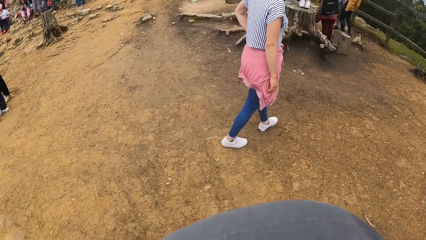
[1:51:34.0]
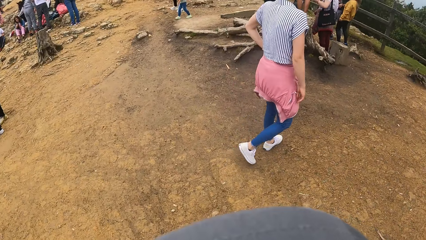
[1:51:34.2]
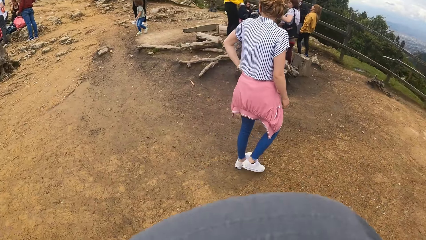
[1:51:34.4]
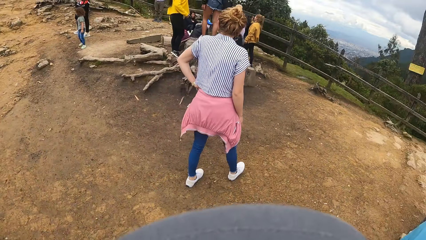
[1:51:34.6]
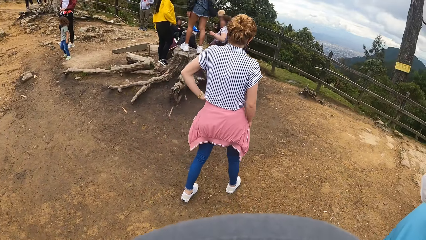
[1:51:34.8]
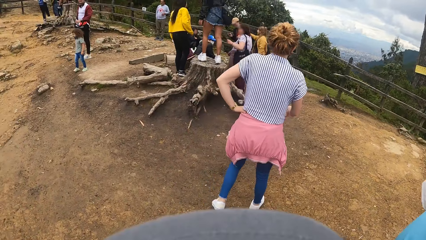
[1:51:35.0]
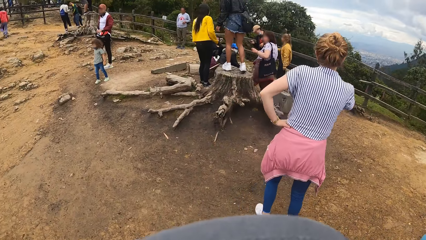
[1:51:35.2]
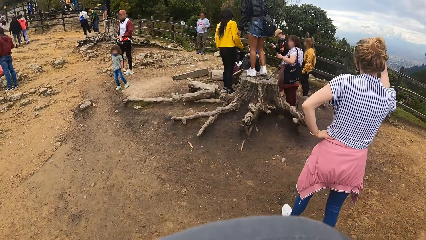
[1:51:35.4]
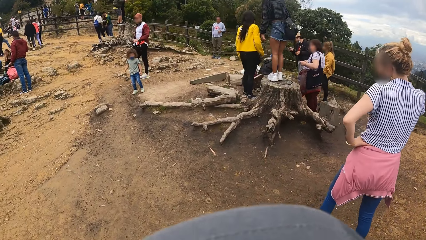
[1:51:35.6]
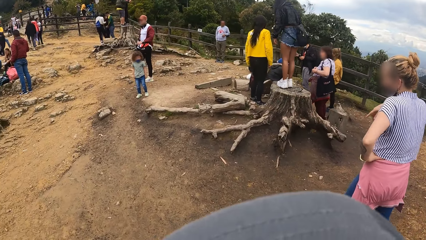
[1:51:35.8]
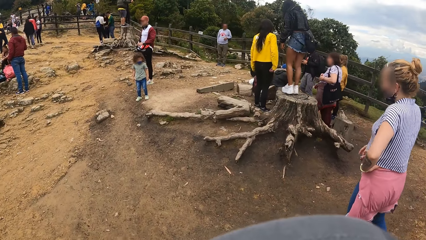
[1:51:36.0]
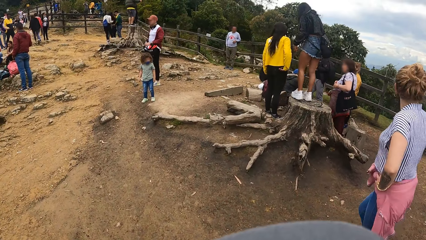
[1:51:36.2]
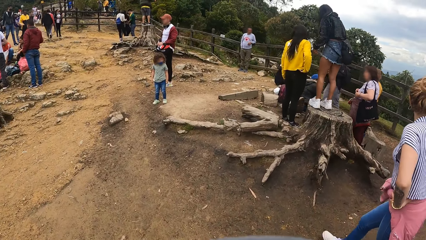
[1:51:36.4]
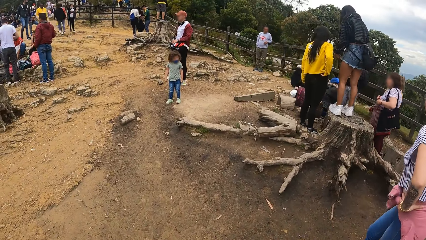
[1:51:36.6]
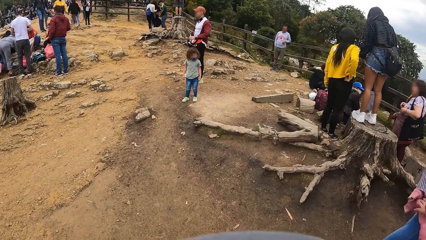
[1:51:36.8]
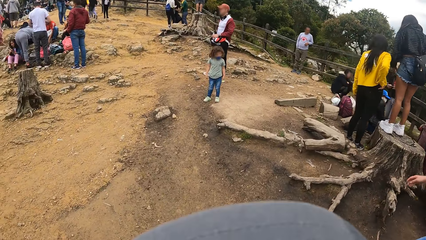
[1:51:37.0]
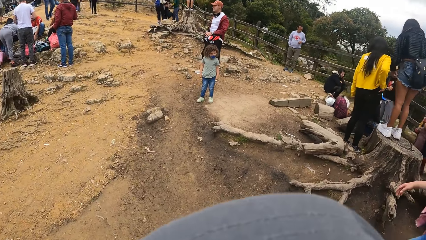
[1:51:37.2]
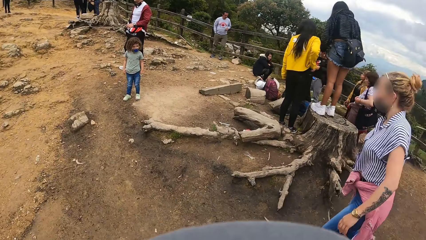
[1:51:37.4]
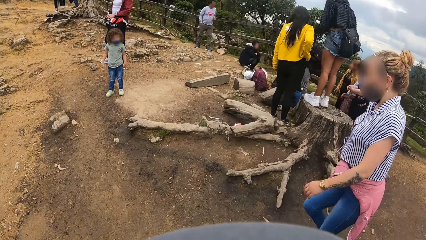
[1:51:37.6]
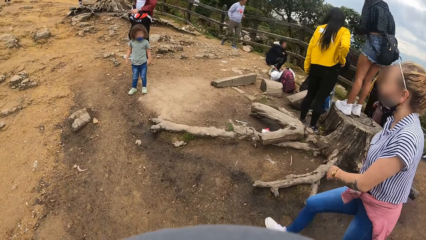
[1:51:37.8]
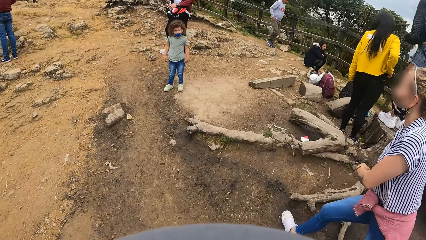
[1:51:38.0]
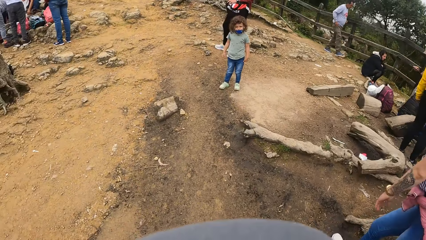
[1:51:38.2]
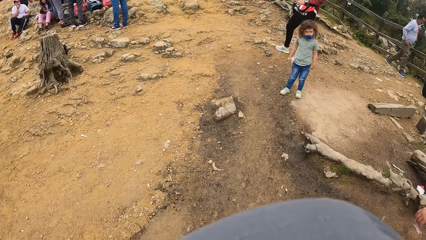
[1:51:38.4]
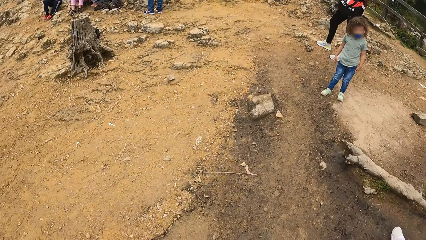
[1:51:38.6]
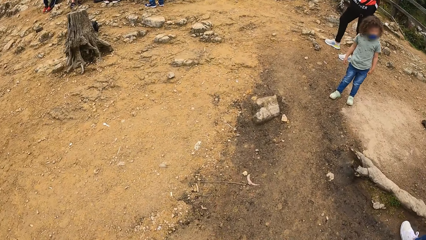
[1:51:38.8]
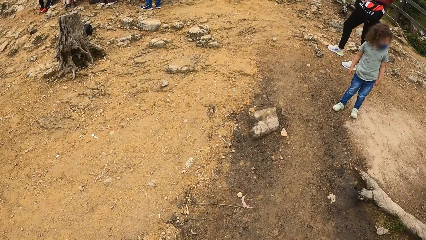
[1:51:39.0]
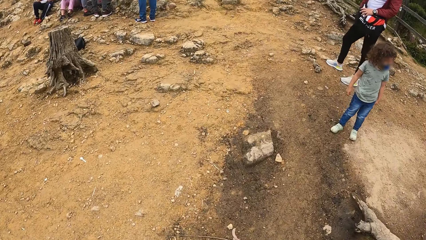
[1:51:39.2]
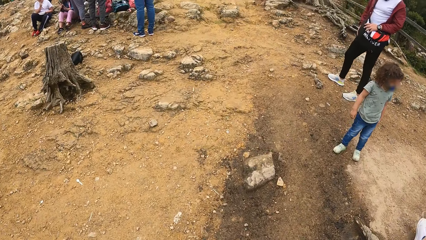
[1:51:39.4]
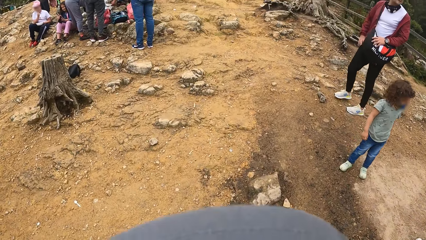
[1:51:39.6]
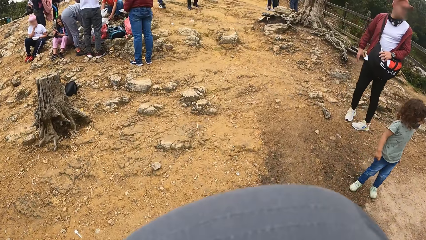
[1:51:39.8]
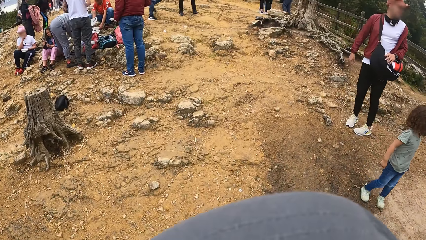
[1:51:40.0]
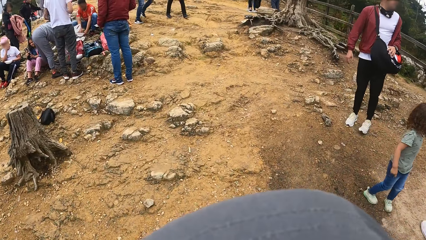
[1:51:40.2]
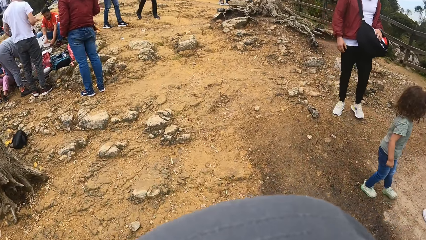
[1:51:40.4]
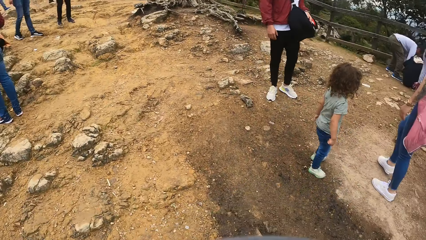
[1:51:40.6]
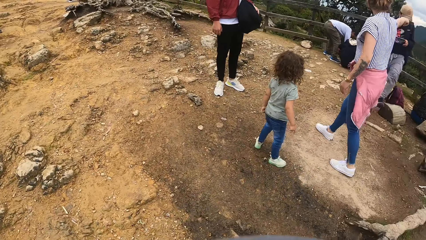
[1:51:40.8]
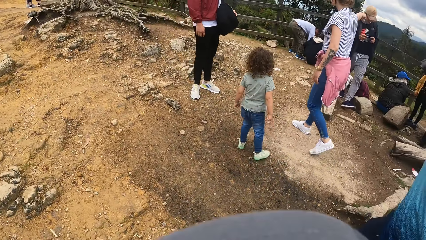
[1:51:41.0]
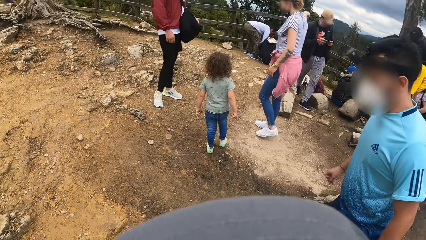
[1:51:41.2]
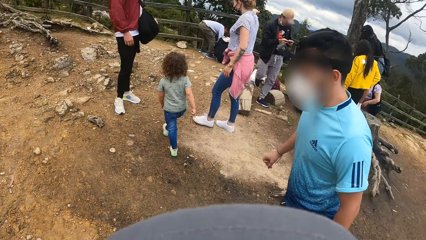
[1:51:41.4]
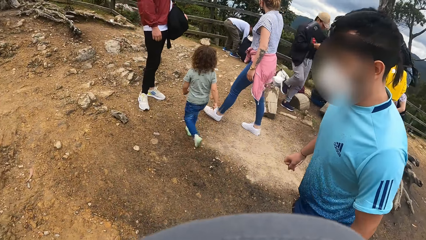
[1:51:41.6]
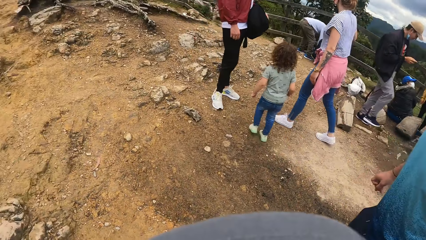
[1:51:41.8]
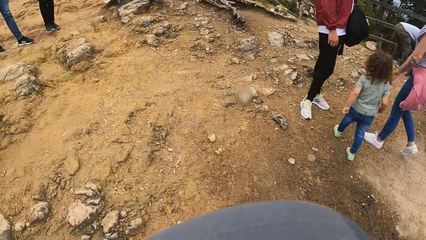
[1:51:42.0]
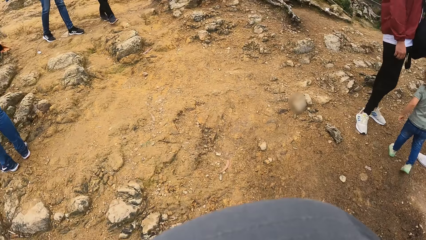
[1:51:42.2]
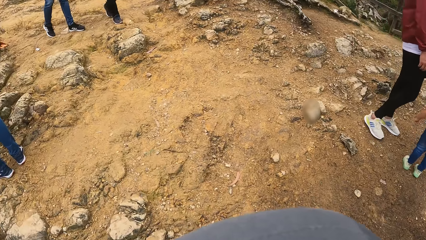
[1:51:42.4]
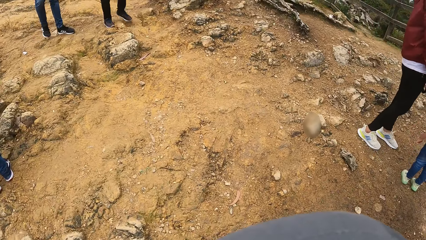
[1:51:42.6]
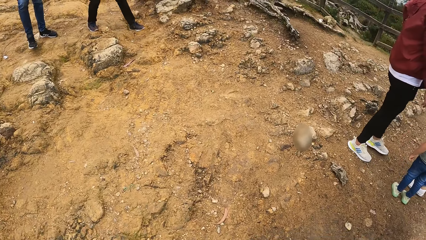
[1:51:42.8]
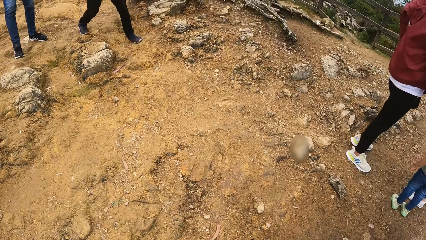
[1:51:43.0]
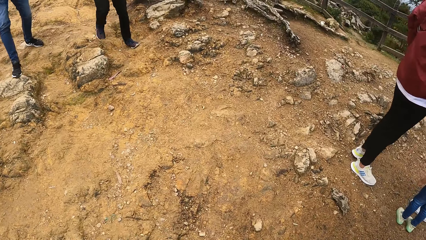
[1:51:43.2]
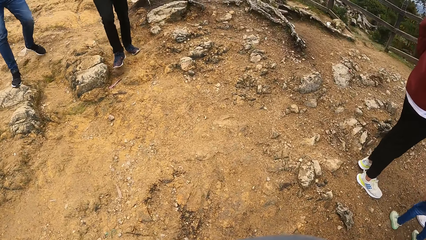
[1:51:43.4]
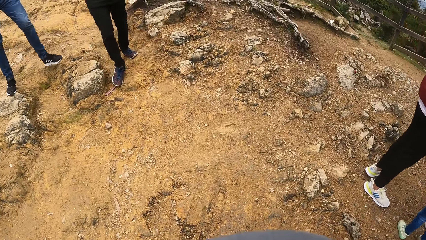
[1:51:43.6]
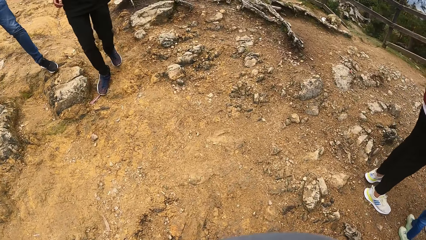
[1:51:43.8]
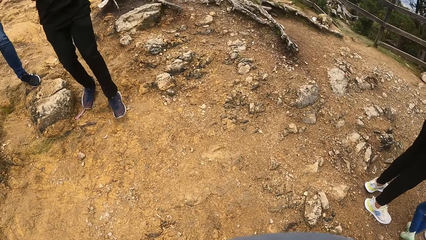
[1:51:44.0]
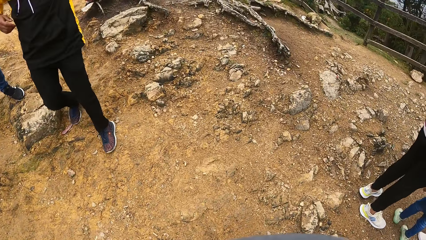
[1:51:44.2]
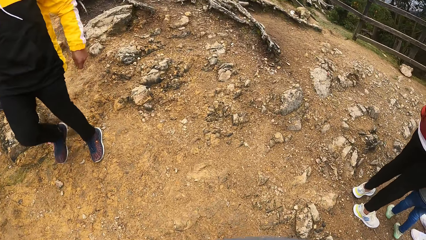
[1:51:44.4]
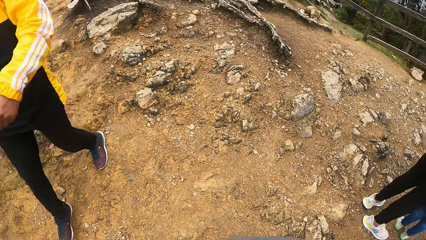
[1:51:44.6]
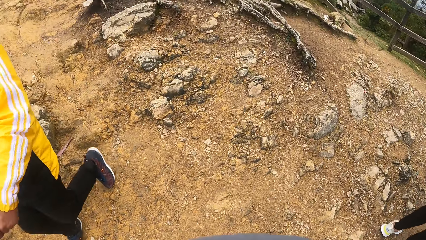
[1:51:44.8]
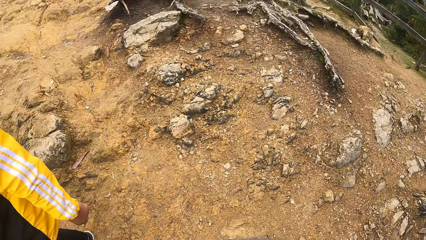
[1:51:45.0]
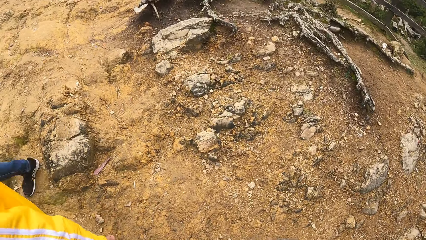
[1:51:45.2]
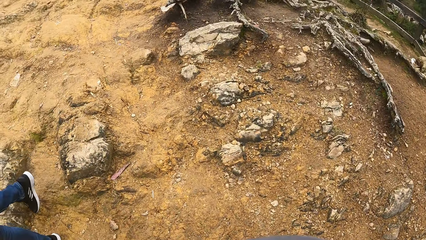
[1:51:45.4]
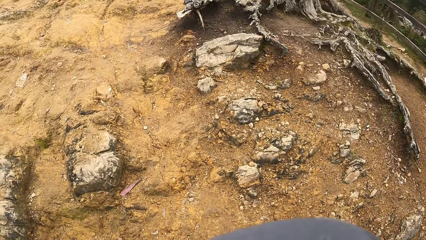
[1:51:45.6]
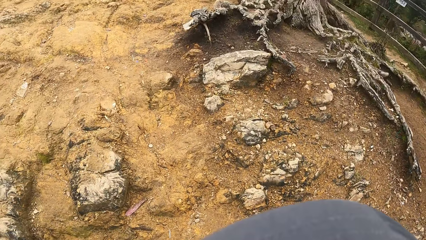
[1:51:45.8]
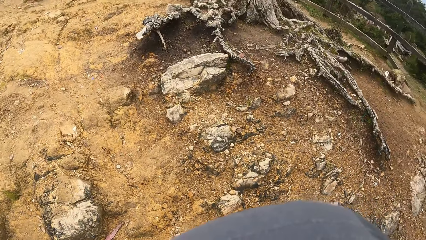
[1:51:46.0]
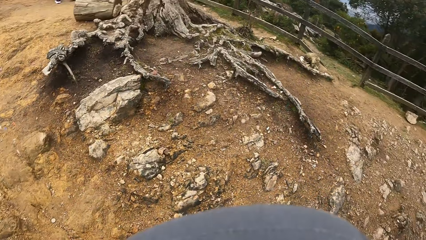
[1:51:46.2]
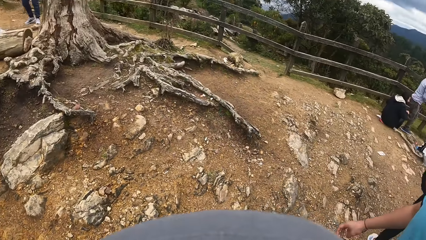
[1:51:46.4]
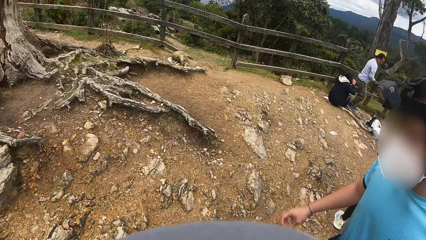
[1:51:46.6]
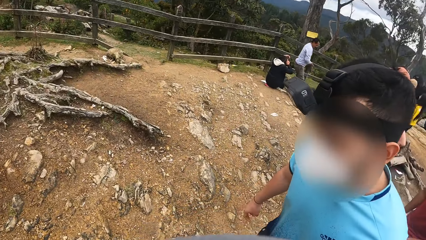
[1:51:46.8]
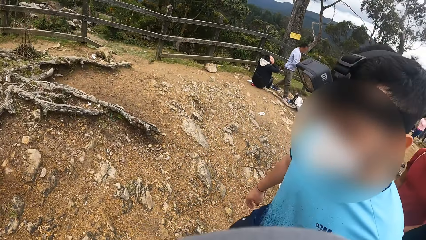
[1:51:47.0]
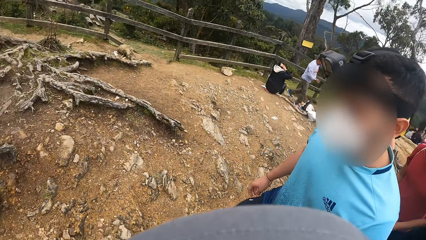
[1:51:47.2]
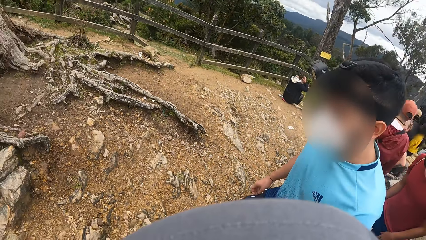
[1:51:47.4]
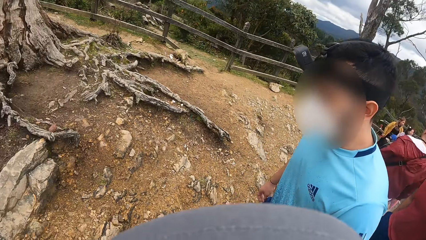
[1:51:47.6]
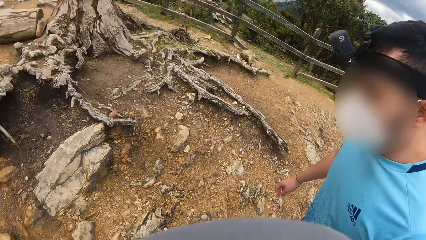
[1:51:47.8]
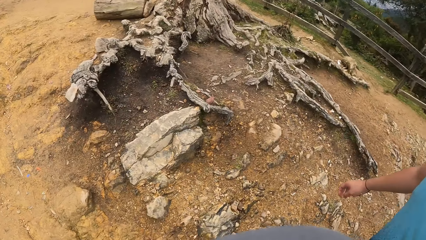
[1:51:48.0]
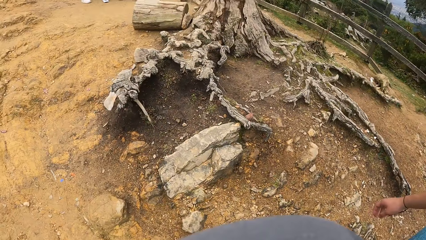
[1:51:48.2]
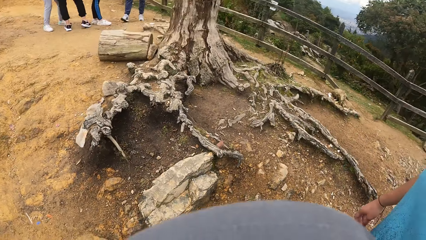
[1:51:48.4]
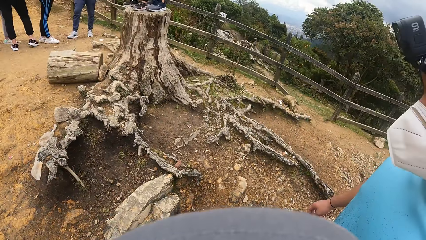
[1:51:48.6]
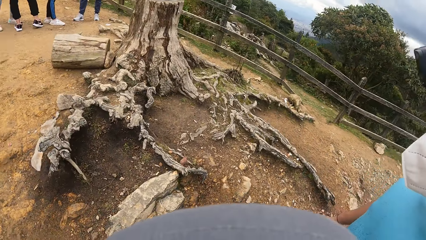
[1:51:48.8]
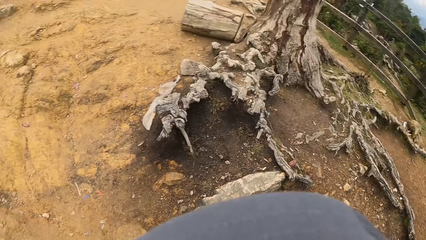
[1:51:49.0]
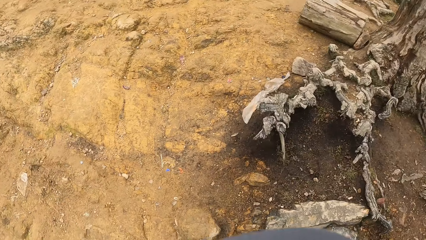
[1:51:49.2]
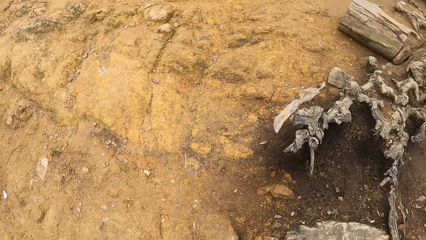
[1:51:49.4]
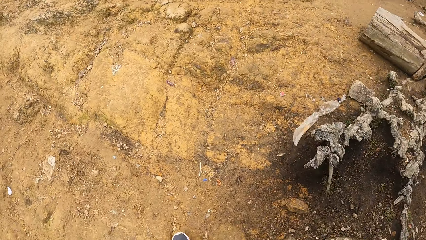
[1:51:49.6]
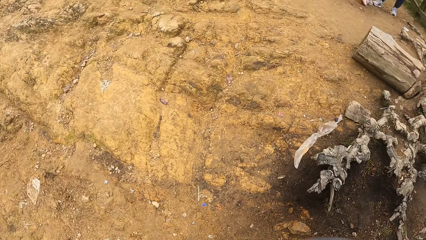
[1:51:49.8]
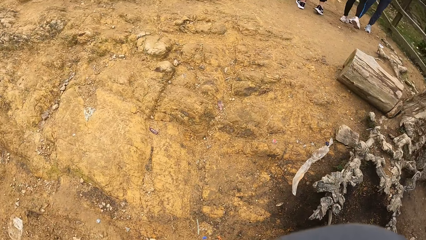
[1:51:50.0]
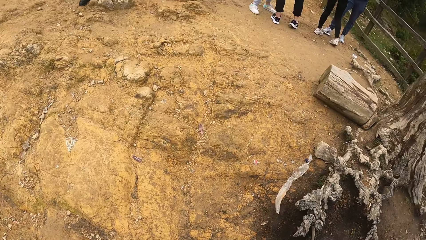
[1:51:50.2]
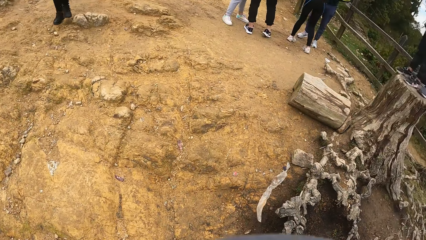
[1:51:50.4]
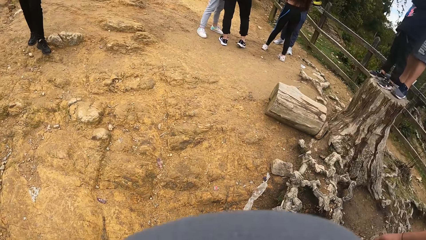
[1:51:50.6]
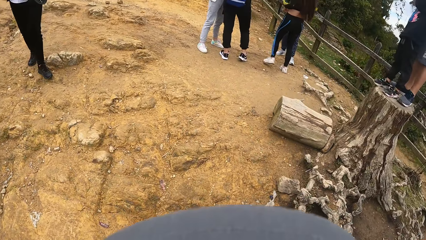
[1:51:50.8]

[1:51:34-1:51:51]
The camera wearer walks past a man.
